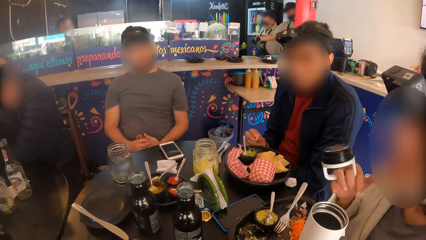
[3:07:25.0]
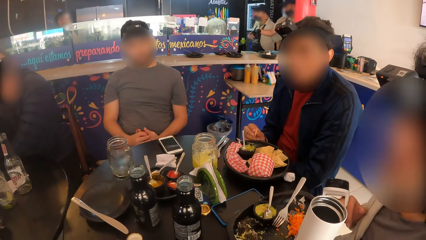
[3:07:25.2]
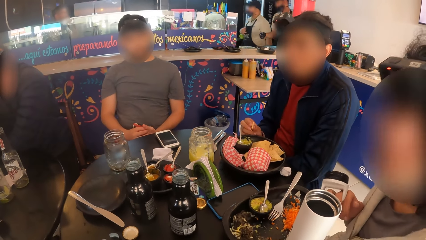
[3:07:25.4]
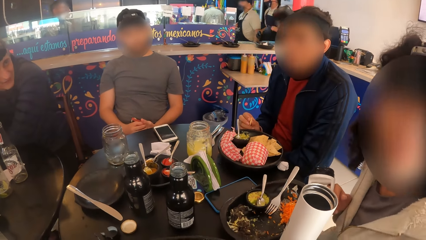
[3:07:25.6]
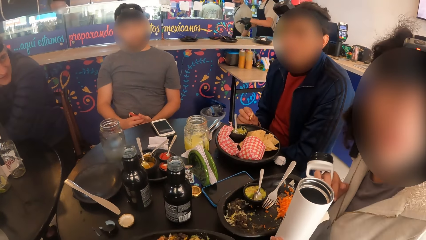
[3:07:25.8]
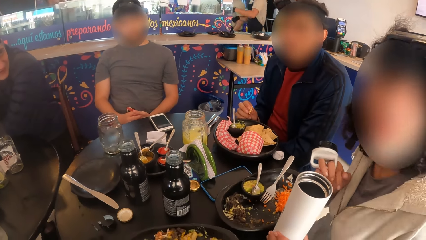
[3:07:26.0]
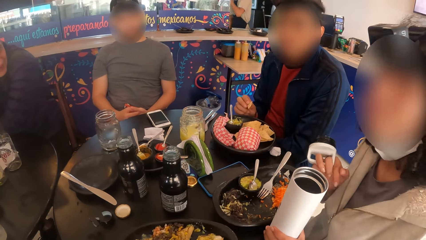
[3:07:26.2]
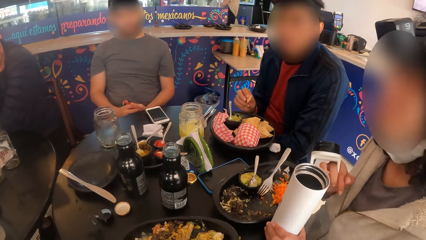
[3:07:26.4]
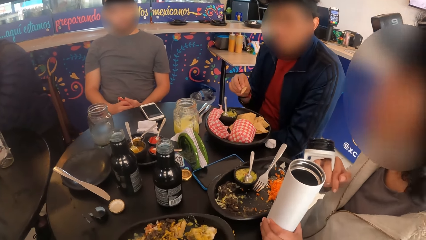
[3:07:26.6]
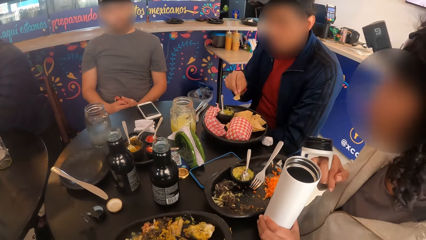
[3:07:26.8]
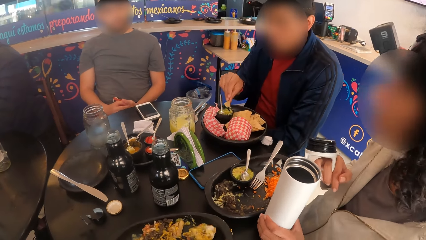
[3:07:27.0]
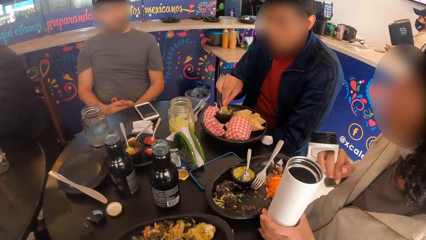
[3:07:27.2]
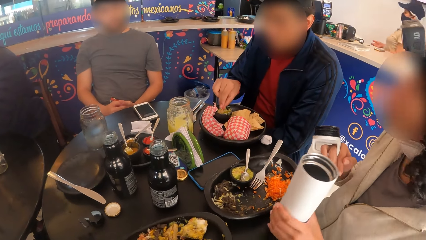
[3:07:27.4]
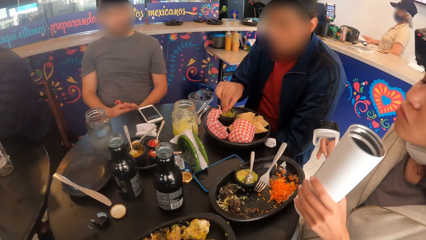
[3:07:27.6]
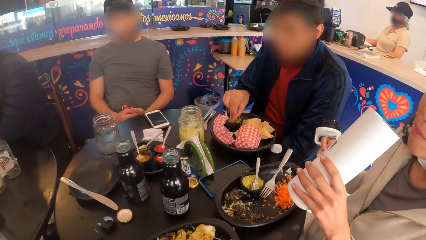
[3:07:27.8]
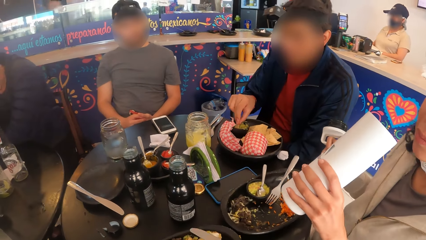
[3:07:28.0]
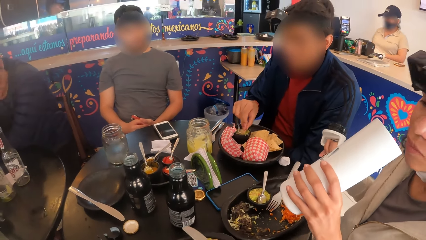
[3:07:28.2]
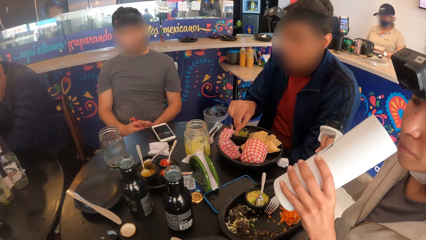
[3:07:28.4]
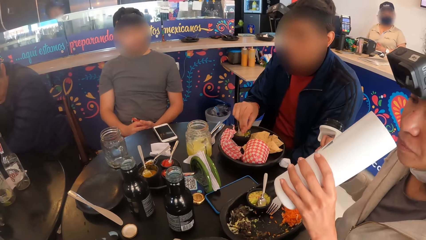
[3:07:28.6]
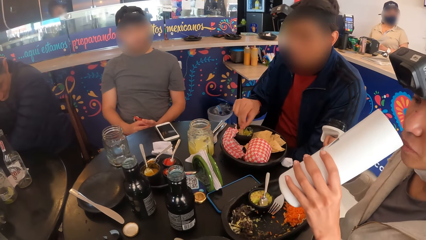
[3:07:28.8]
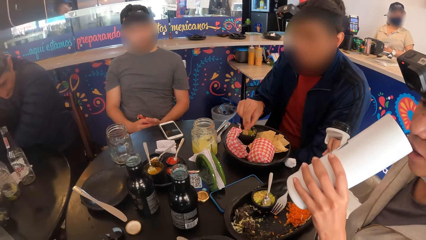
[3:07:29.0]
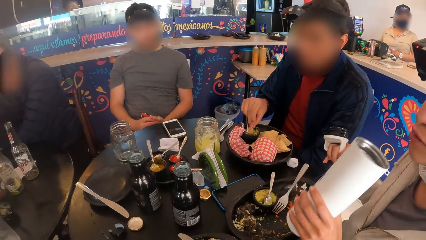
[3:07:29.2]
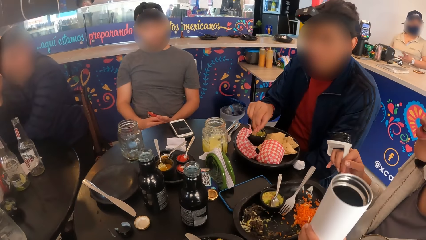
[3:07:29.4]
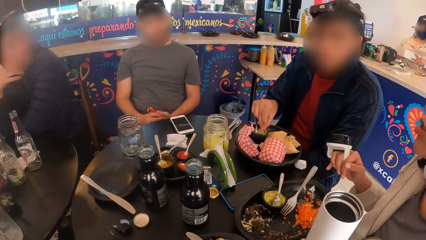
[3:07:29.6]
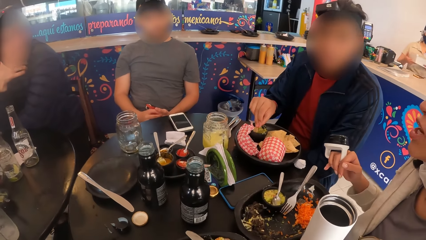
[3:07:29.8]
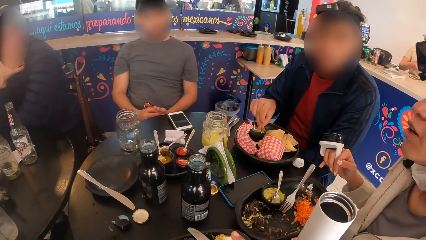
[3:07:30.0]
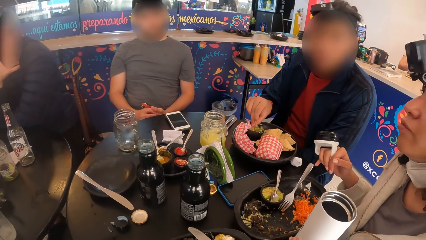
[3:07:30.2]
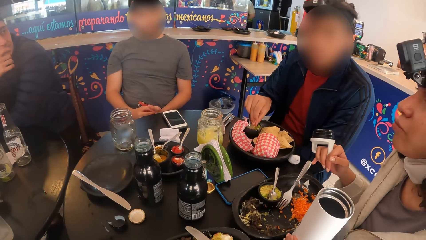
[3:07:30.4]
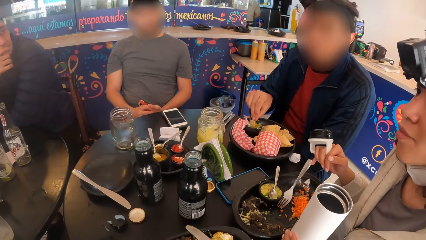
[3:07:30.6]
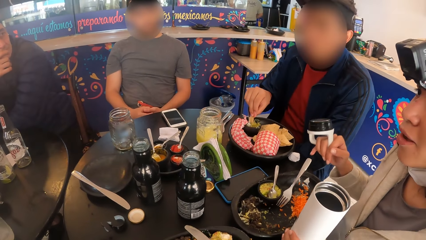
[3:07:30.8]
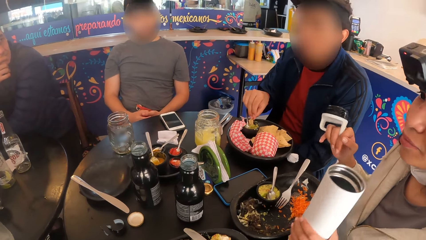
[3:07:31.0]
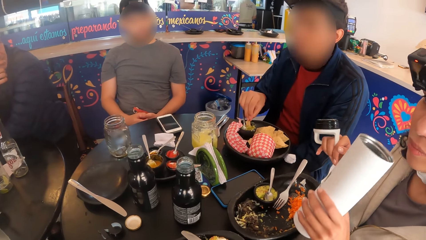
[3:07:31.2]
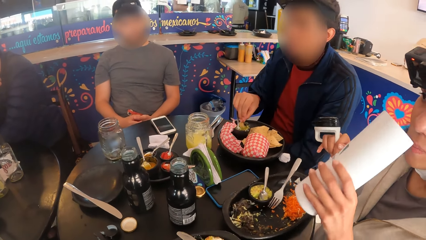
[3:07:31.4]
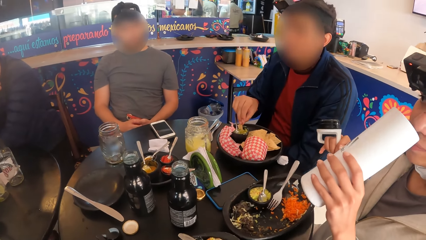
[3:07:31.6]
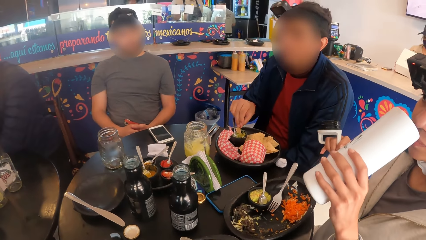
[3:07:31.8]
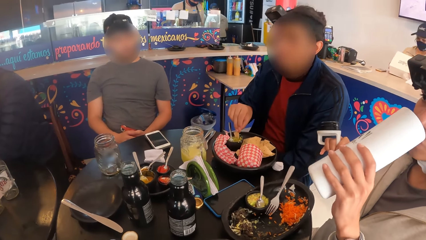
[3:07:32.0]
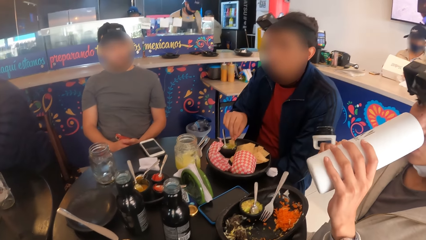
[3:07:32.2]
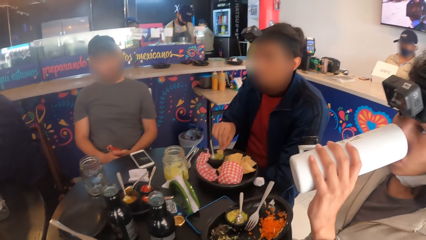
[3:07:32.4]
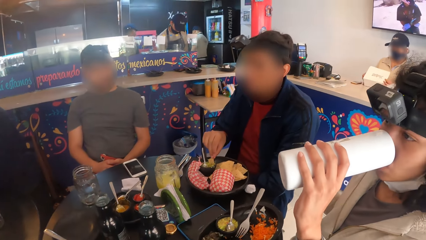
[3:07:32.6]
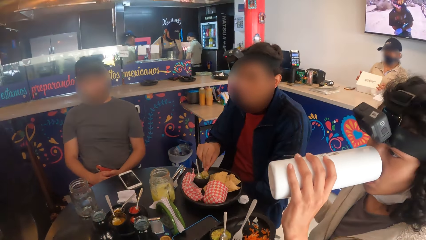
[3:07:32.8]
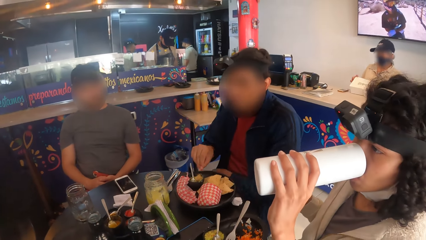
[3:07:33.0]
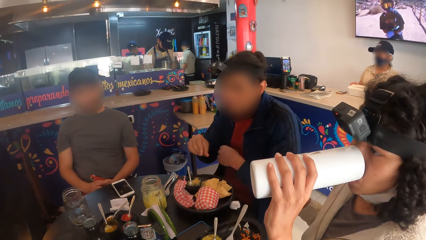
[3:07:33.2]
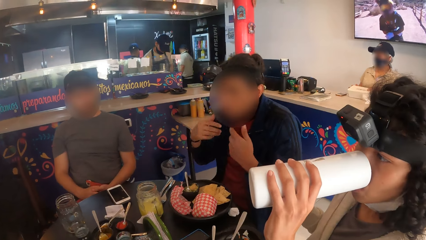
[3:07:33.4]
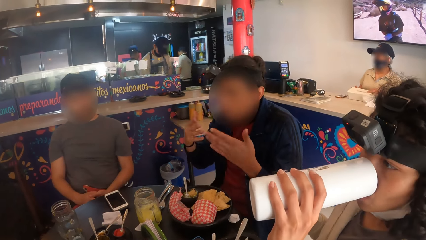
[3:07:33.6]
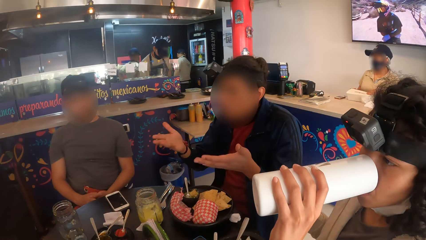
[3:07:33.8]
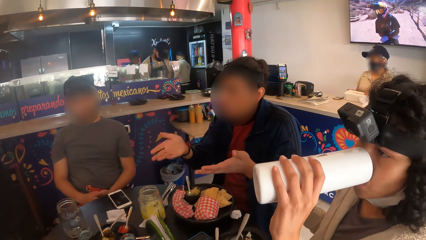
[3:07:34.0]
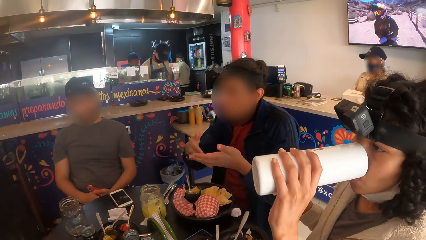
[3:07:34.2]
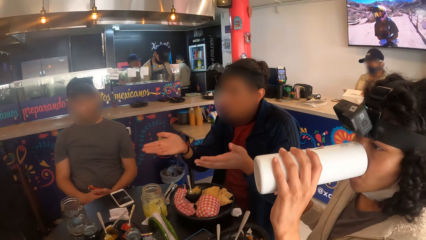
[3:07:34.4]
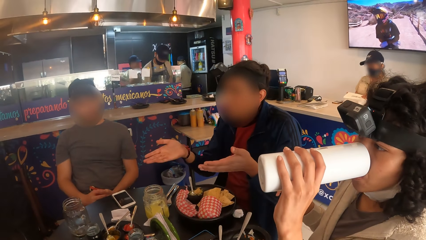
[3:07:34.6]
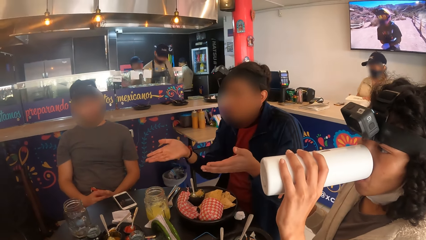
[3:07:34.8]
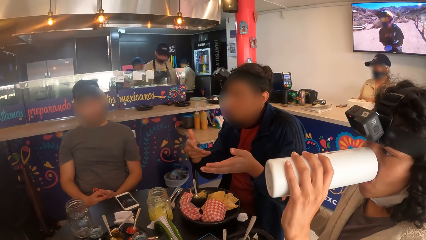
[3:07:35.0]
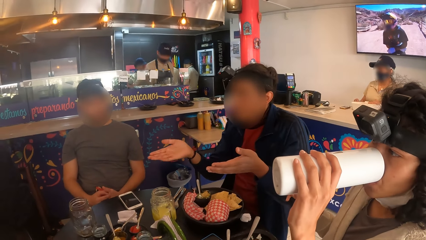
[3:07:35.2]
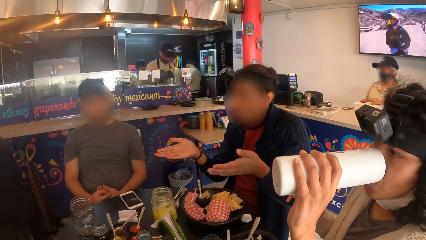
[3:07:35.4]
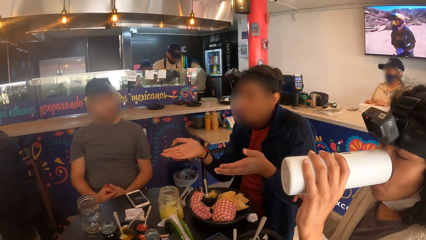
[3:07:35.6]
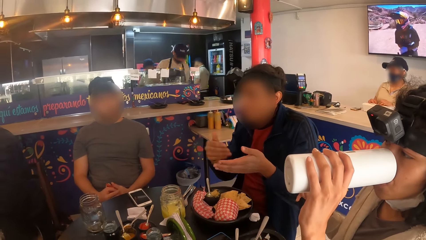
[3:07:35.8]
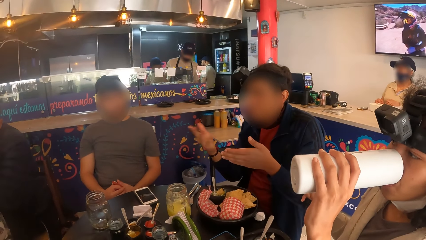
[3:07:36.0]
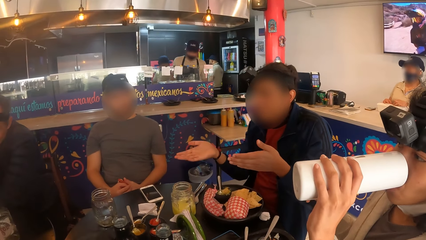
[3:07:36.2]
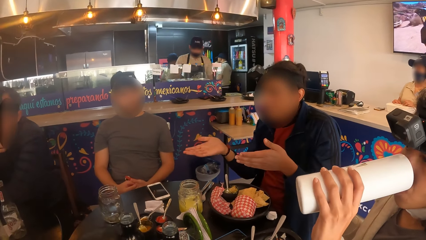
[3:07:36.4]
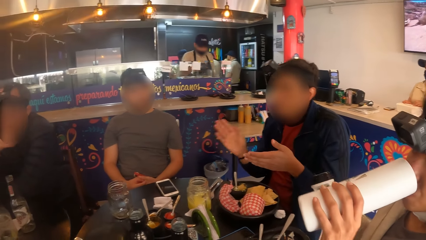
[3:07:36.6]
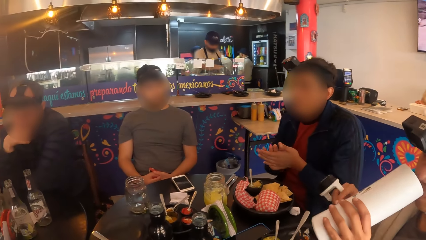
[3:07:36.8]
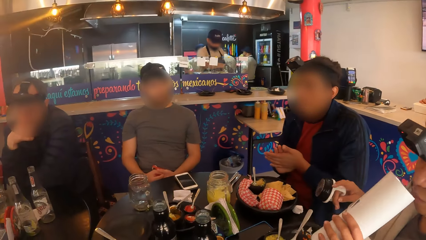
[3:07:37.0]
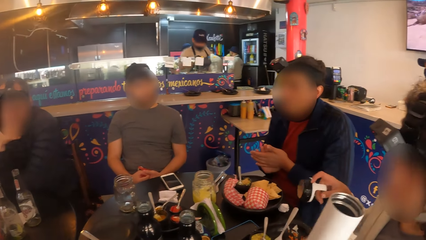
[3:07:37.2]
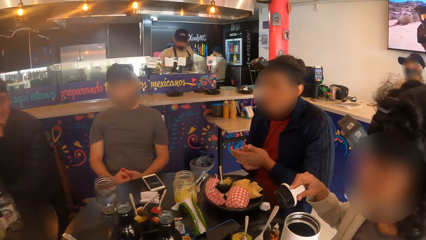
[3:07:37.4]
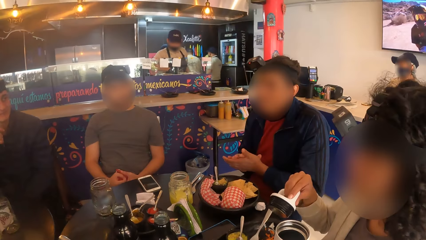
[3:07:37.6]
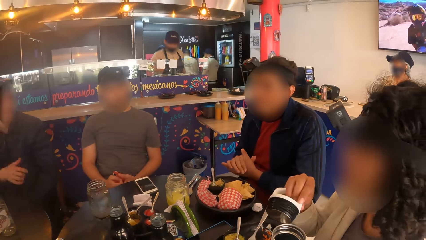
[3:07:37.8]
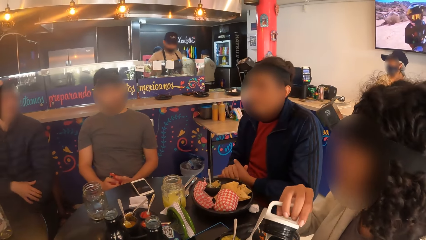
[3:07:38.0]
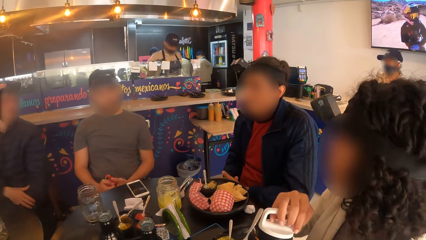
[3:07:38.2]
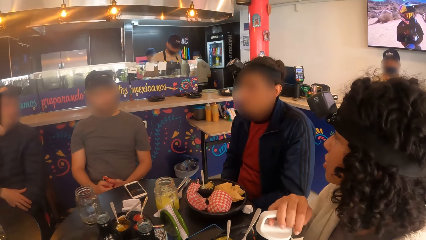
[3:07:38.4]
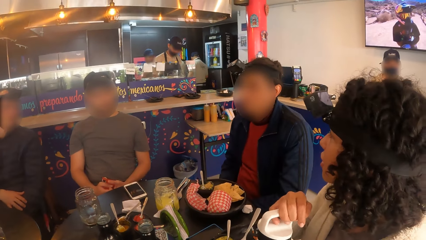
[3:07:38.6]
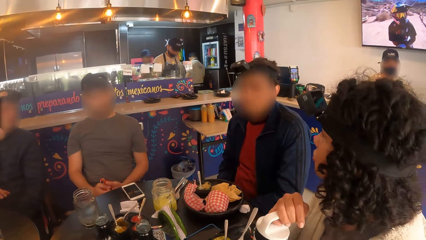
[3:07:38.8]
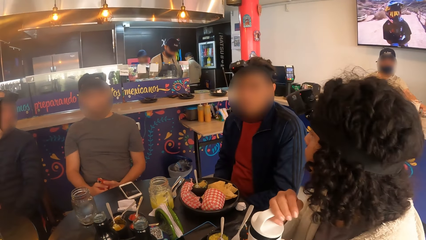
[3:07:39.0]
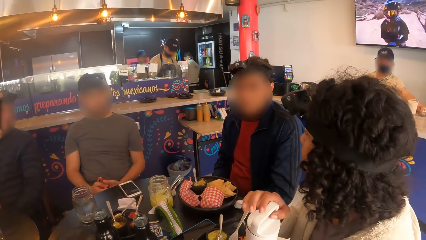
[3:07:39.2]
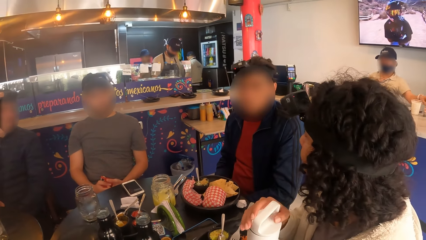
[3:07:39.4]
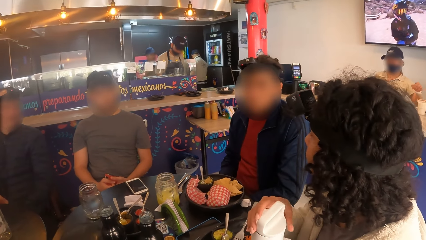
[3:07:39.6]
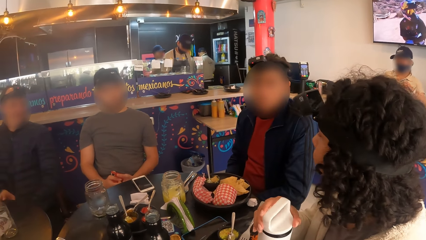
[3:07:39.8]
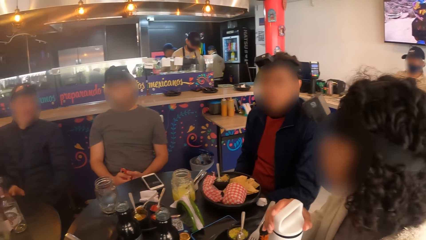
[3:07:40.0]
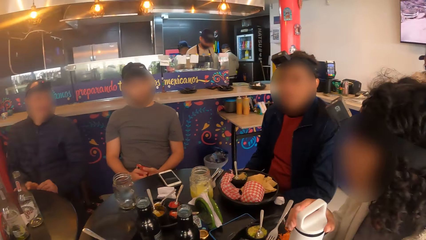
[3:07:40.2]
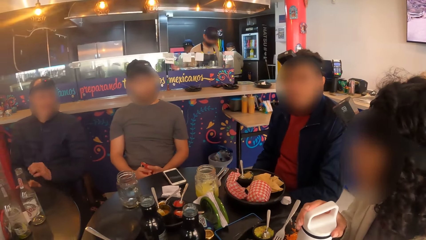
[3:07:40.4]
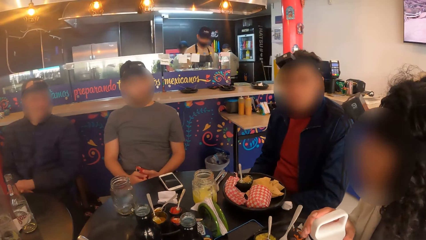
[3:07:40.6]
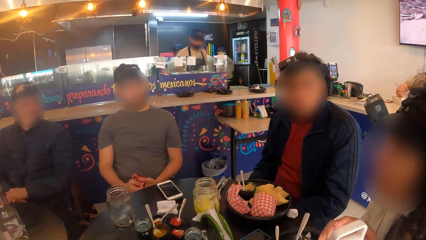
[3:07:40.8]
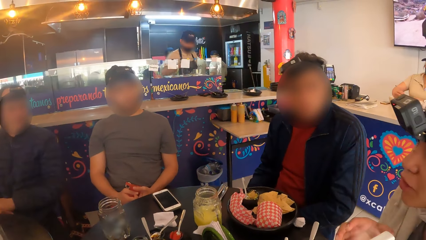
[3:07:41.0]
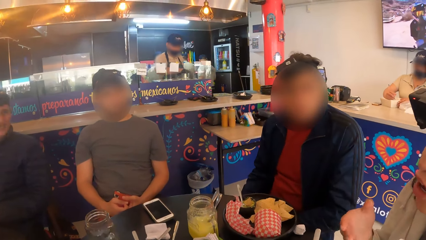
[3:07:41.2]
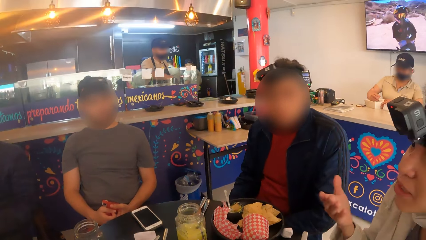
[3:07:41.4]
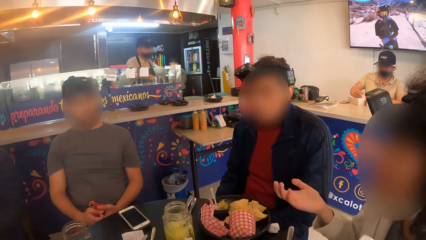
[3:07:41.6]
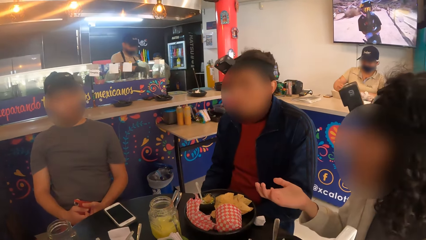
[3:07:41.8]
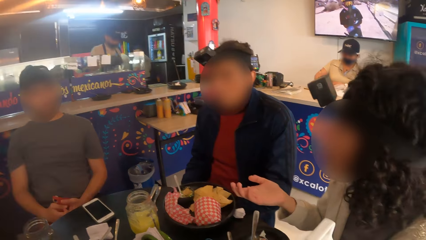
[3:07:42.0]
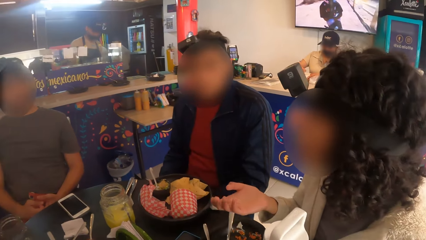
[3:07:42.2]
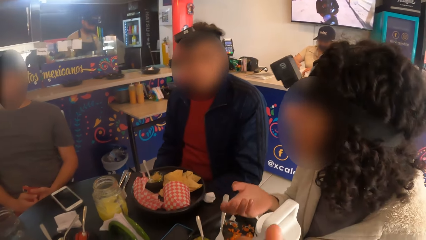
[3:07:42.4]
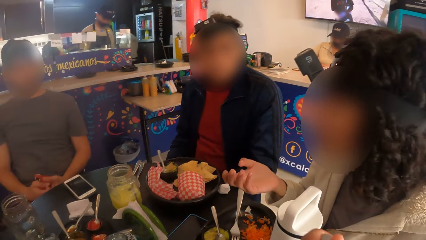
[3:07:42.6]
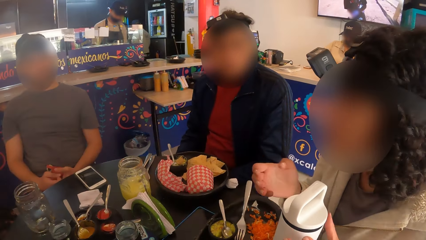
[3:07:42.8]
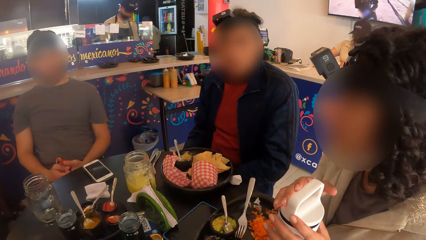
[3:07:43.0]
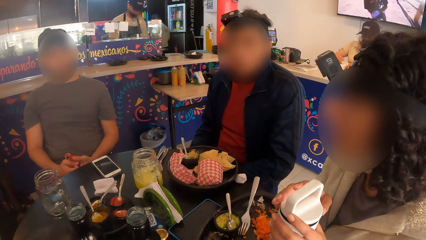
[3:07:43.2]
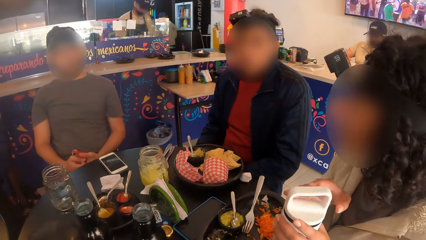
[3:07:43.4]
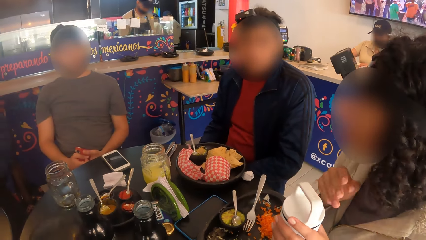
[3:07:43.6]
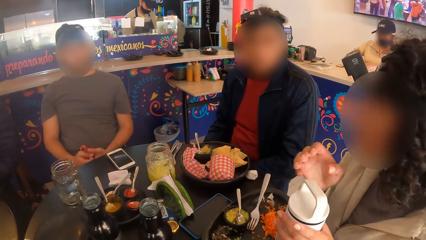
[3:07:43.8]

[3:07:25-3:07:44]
A woman speaks. The camera wearer scoops the meal from the plate with the fork and knife in her hands. The woman drinks from the water bottle in her left hand. Another person speaks. The woman covers the water bottle with the water bottle cover in her right hand. She speaks.
